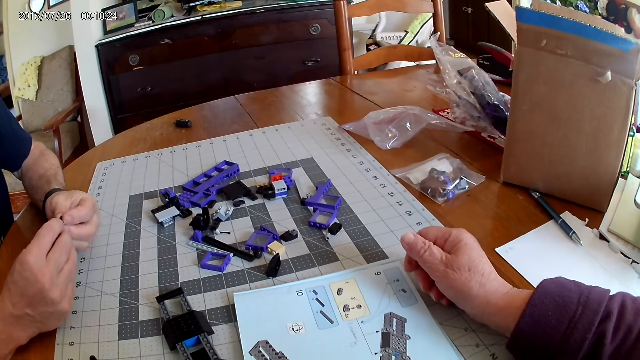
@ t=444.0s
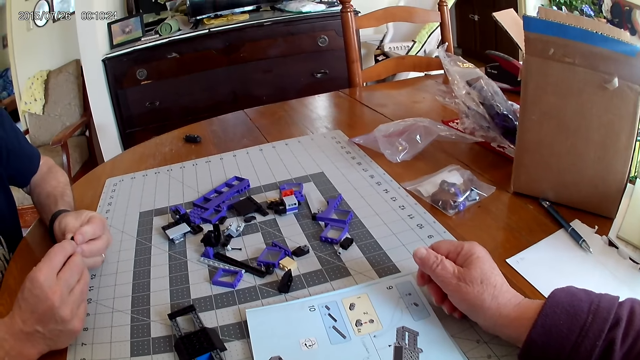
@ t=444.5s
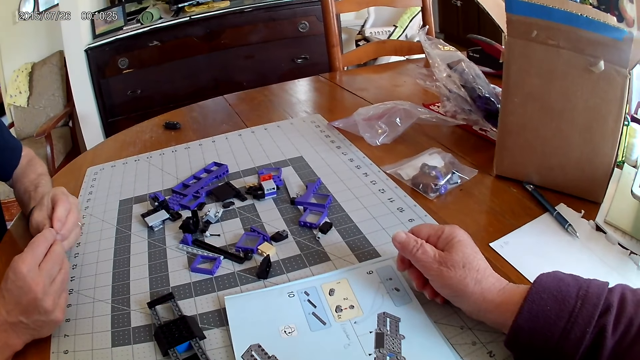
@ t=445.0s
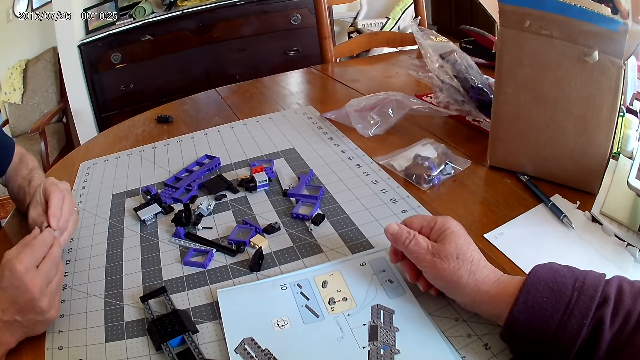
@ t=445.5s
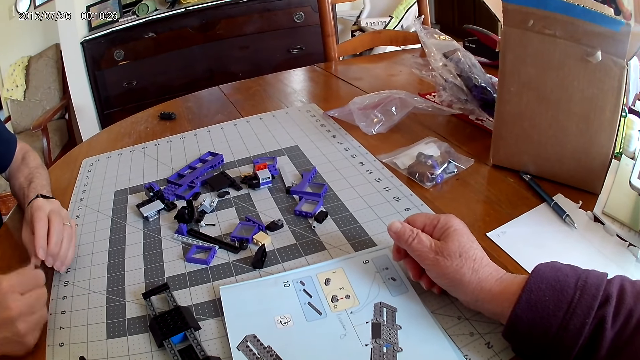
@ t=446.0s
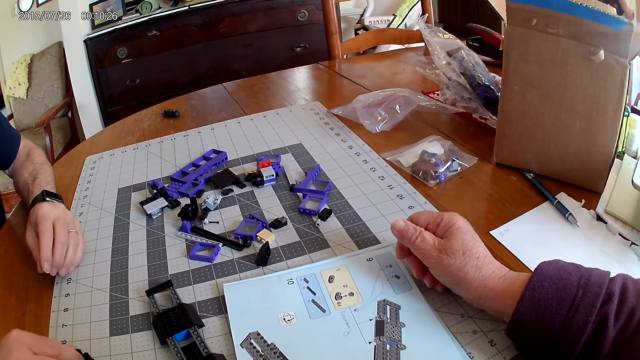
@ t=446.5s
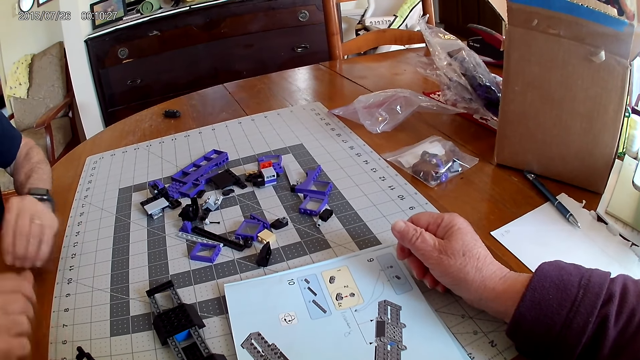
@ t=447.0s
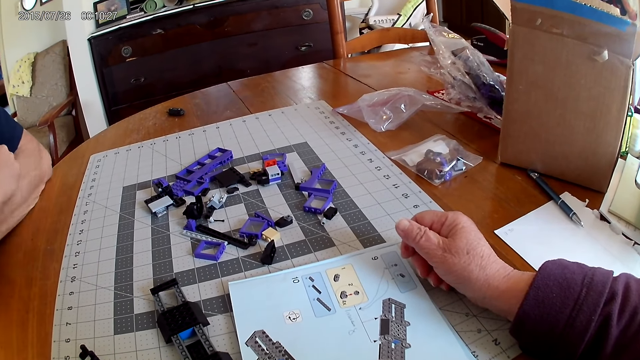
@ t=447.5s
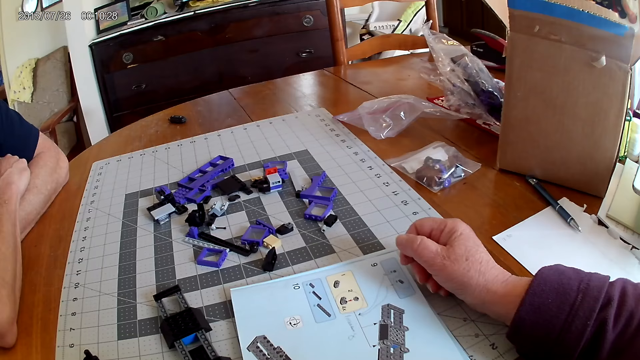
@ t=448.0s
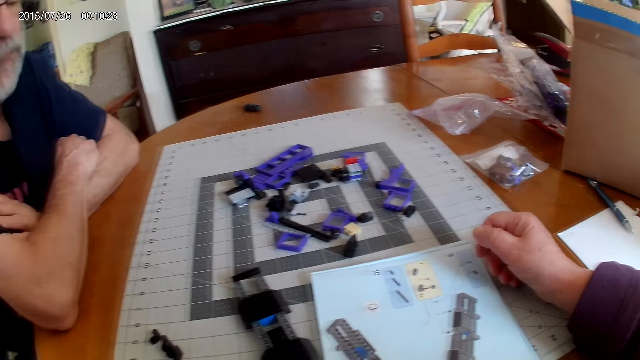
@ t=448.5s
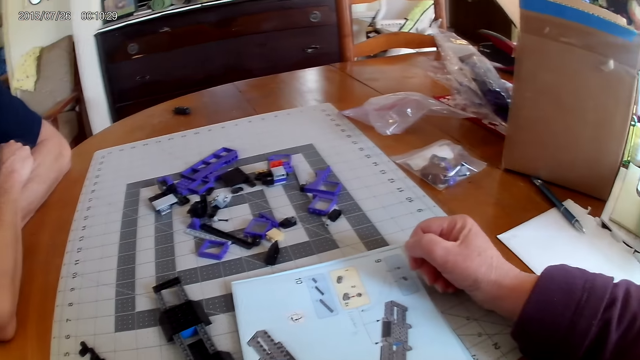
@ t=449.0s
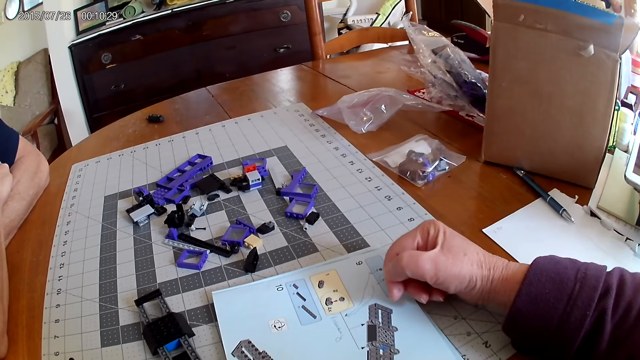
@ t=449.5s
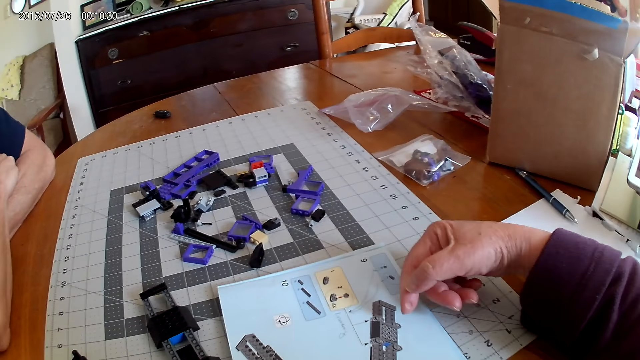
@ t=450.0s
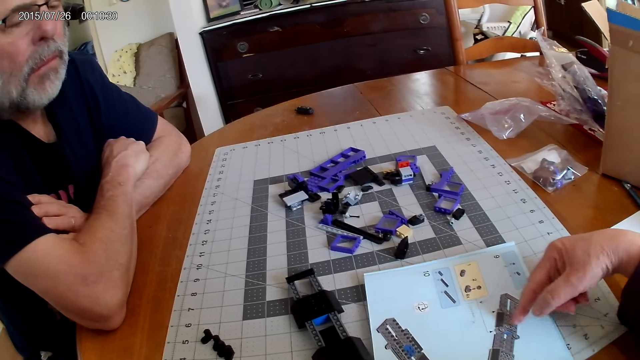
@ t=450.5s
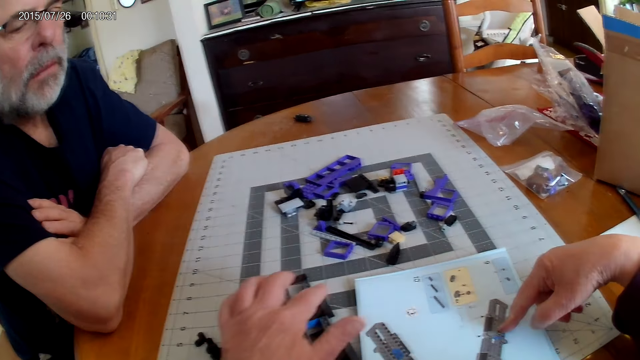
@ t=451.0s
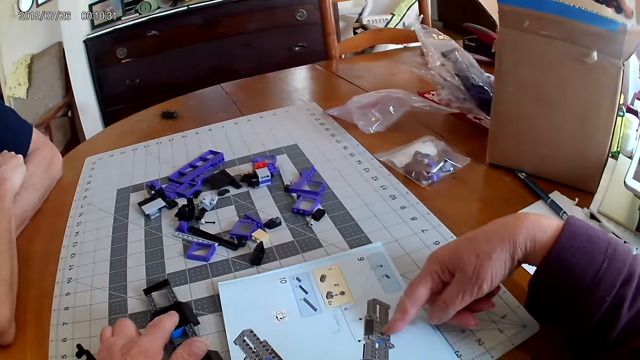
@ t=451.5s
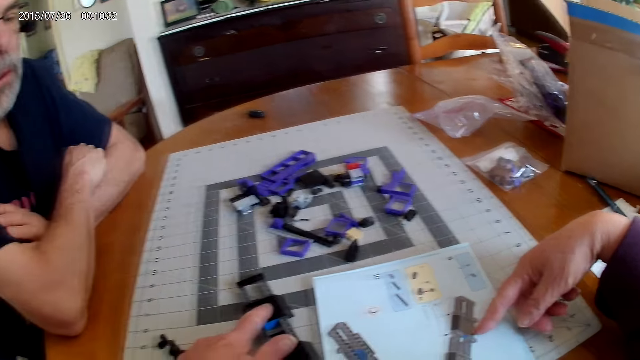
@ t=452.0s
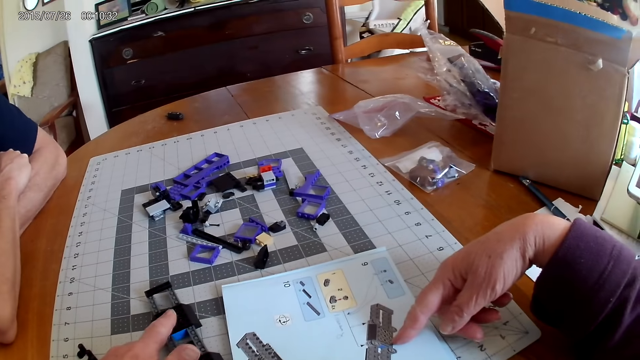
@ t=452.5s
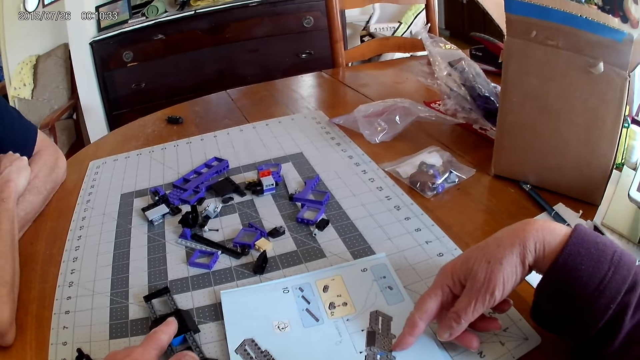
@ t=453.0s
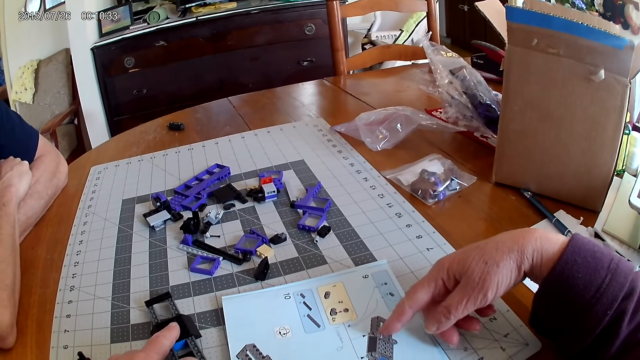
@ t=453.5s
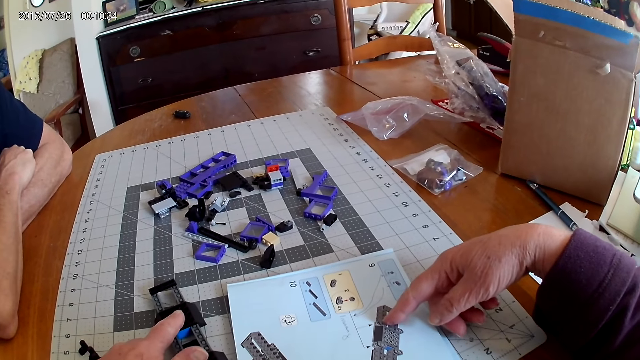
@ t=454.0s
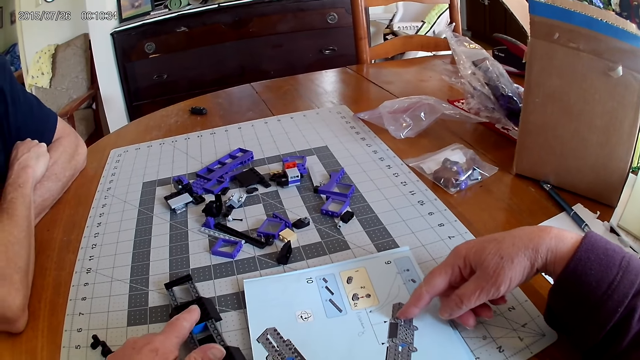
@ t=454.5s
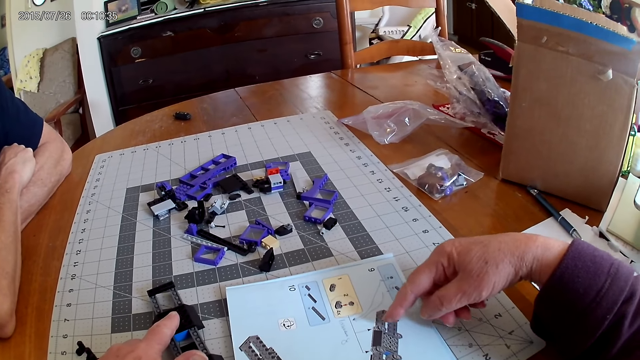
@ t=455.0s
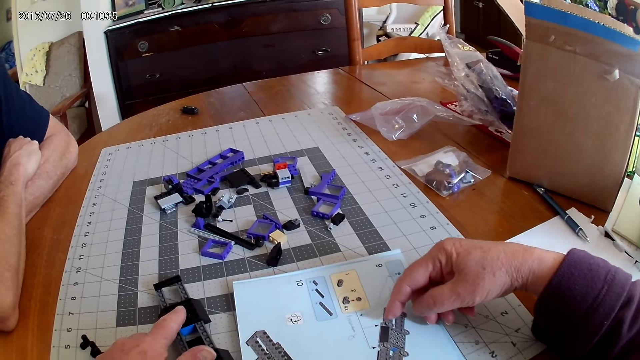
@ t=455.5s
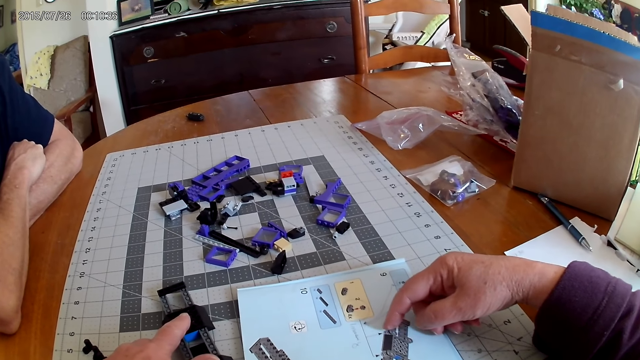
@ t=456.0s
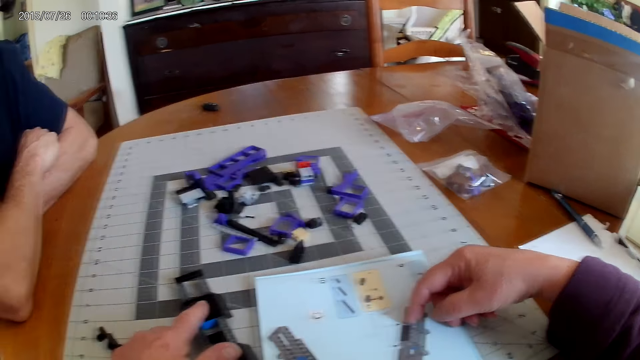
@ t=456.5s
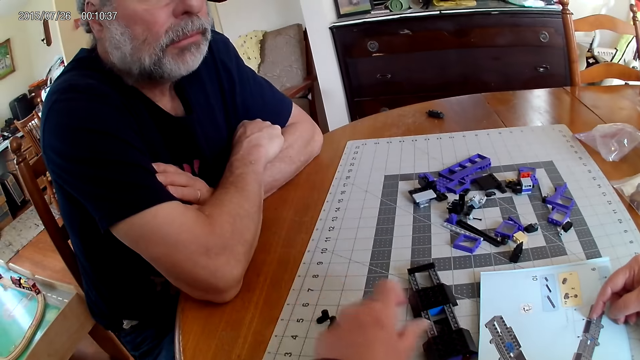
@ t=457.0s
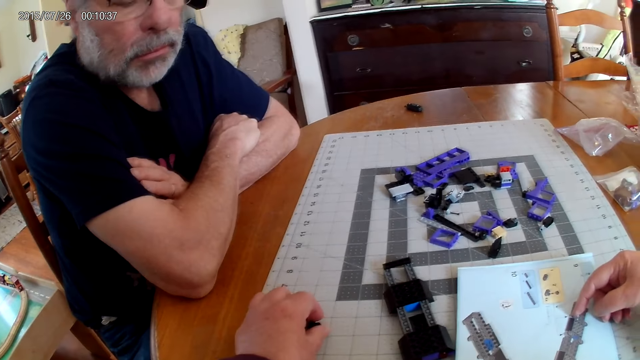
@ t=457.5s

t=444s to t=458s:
The camera wearer looks at the instructional manual book. They point at the instructional manual book.

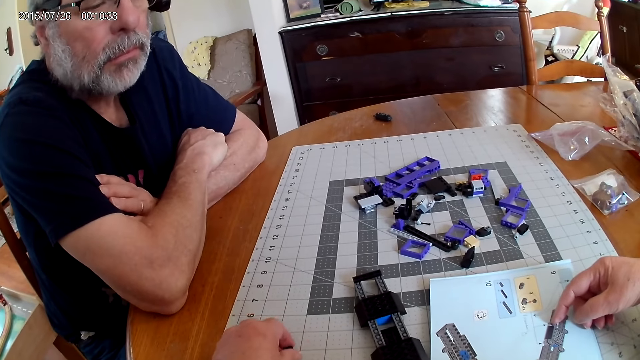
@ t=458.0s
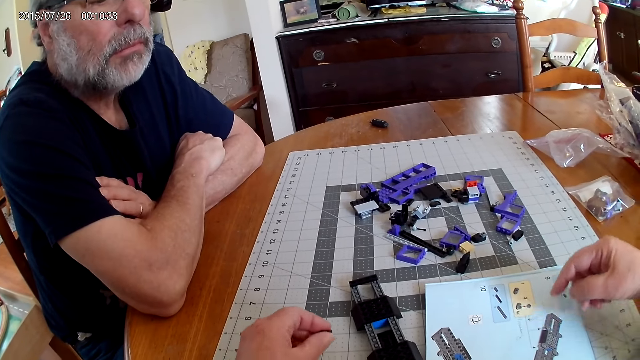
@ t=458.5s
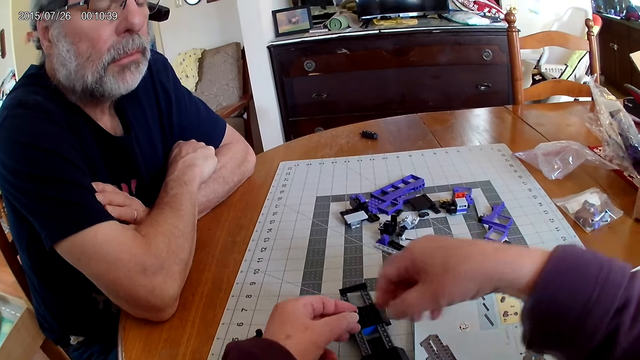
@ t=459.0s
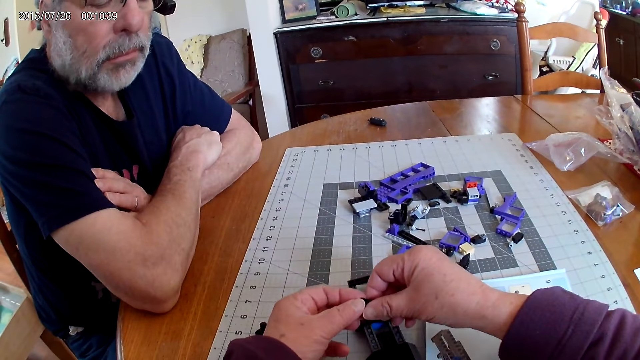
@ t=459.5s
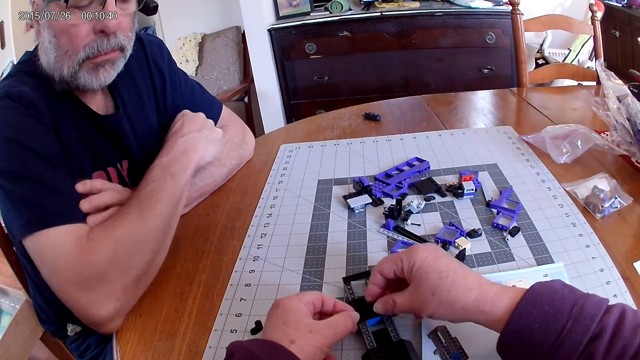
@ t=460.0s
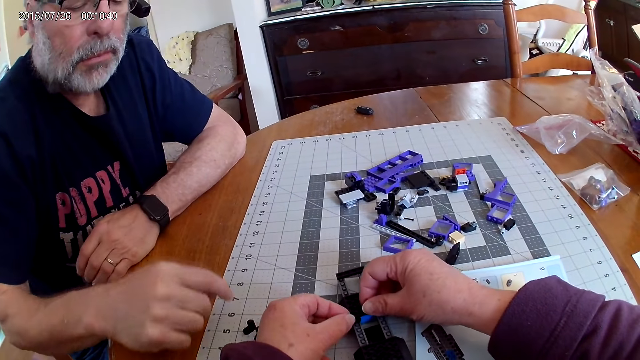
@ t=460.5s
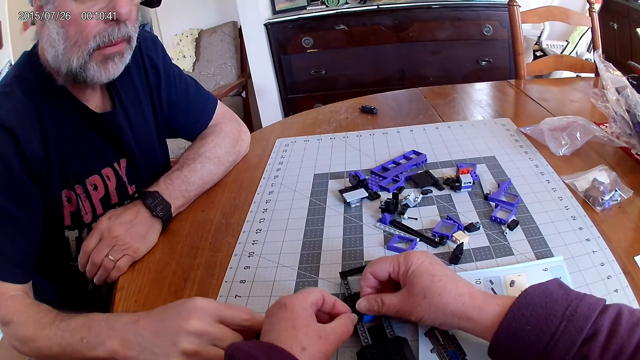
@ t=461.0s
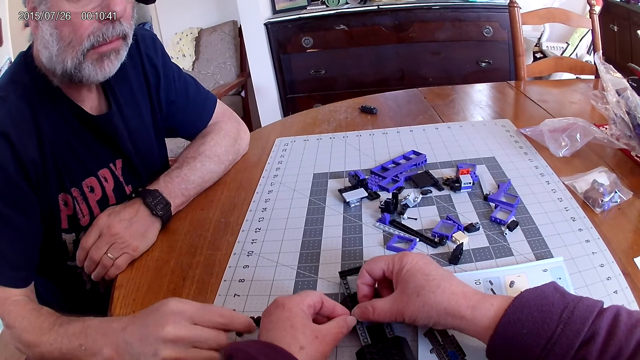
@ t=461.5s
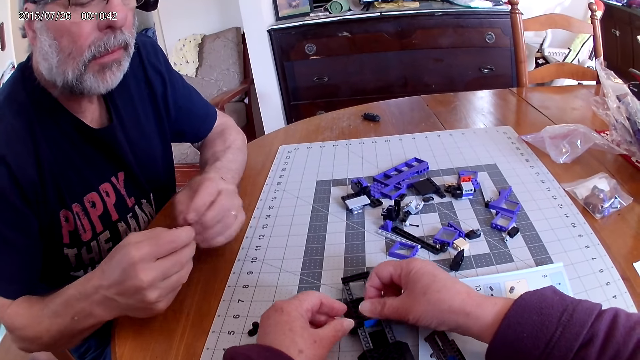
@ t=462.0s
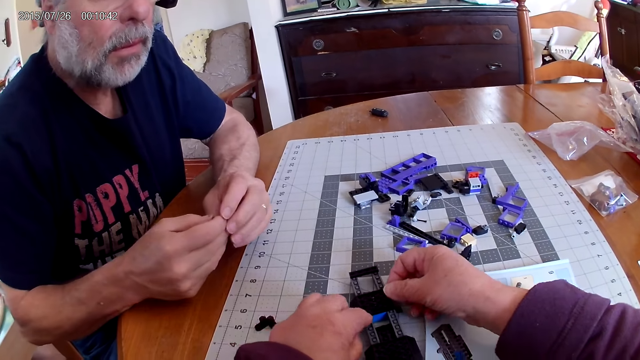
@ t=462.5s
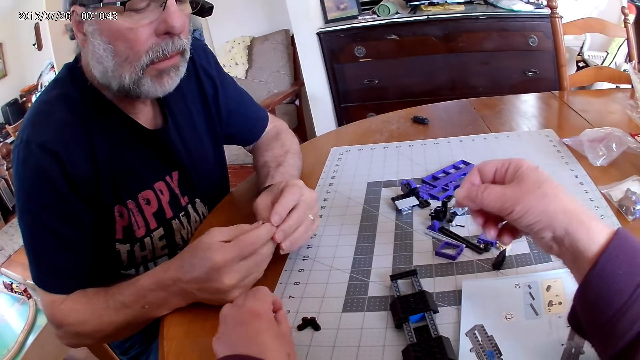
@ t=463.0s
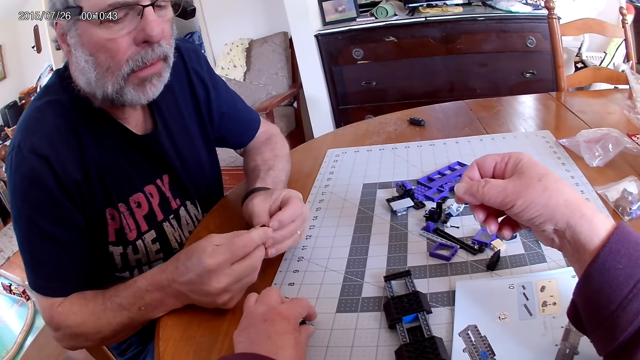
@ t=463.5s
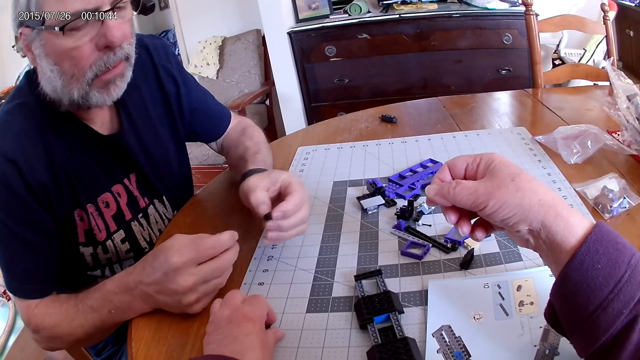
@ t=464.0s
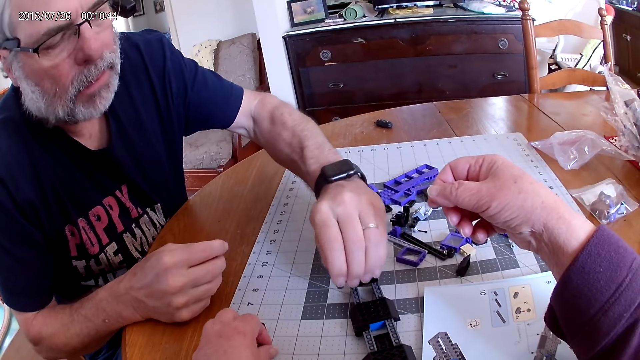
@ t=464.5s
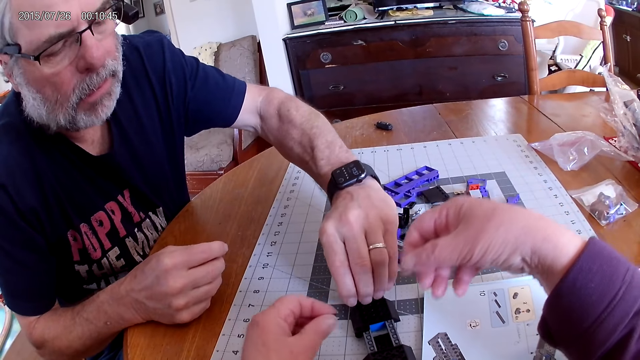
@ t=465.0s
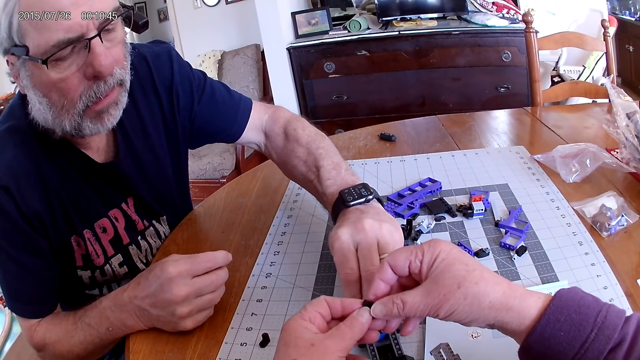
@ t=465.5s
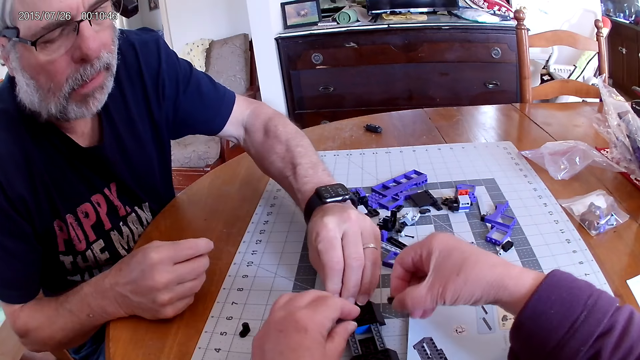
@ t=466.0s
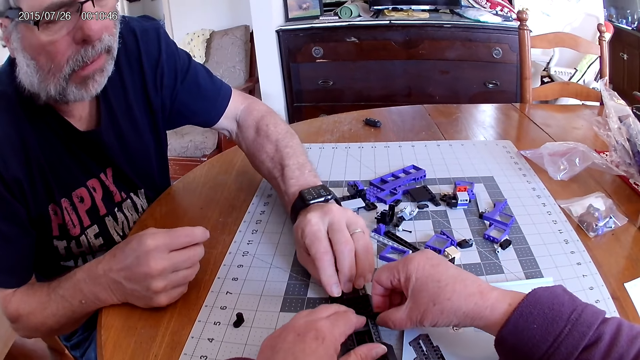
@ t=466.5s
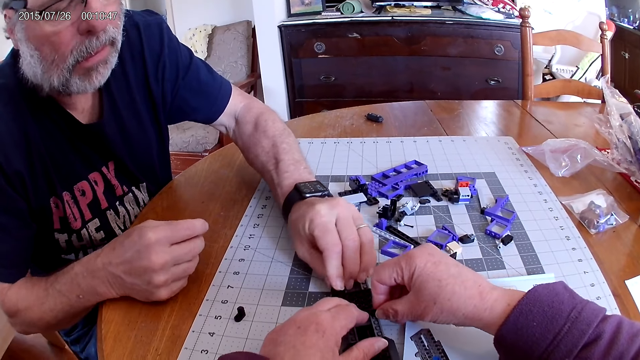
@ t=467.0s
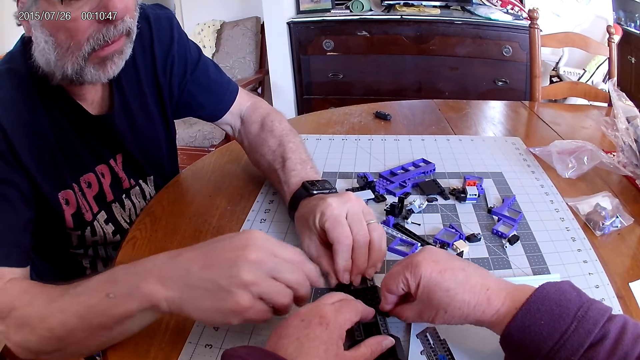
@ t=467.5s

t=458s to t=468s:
The camera wearer picks up the plastic pieces. They fix the plastic pieces on the plastic model. A man fixes the plastic pieces on the plastic model.
